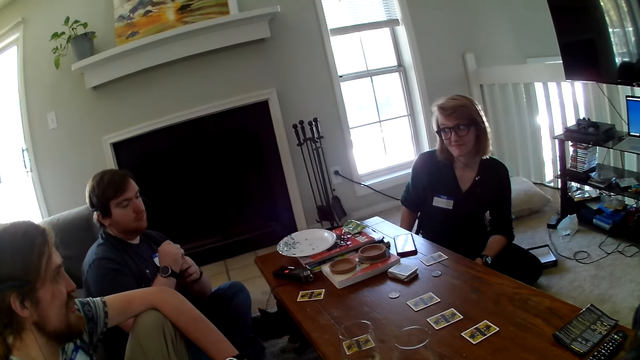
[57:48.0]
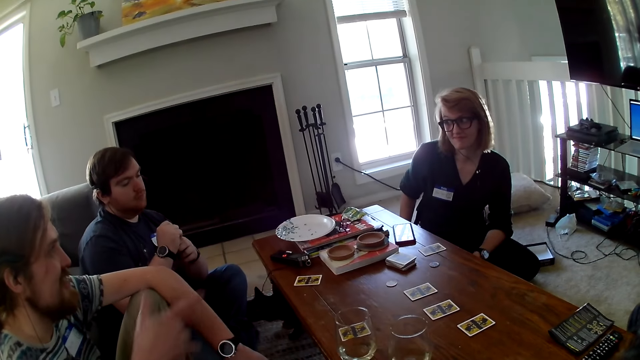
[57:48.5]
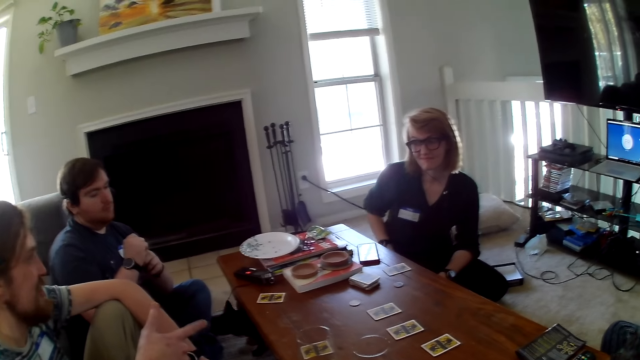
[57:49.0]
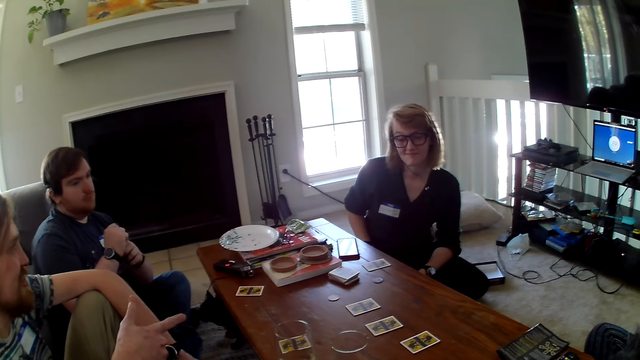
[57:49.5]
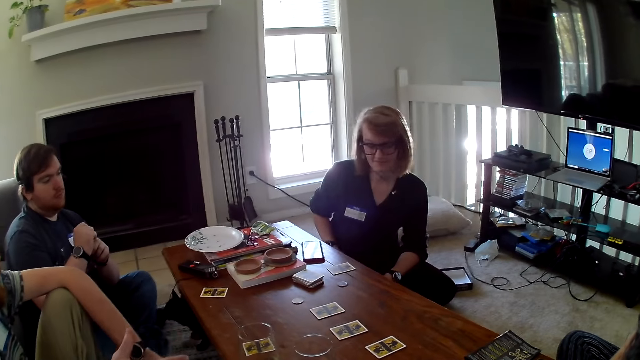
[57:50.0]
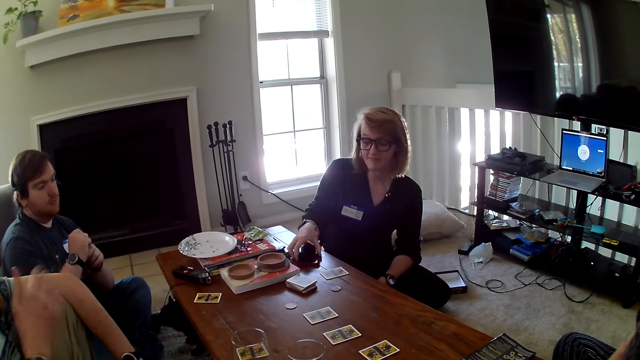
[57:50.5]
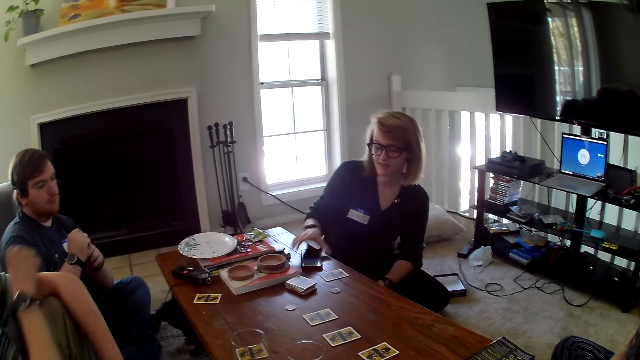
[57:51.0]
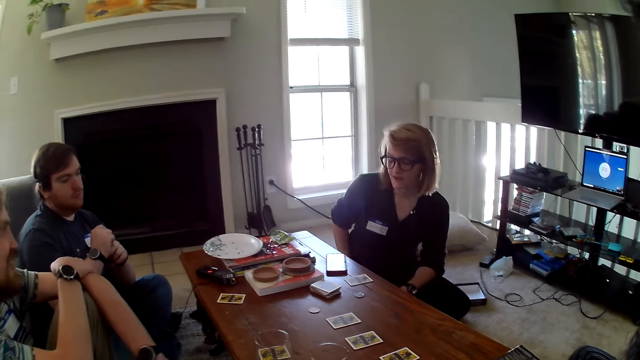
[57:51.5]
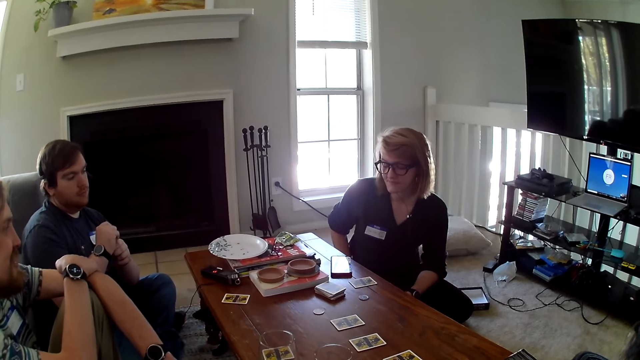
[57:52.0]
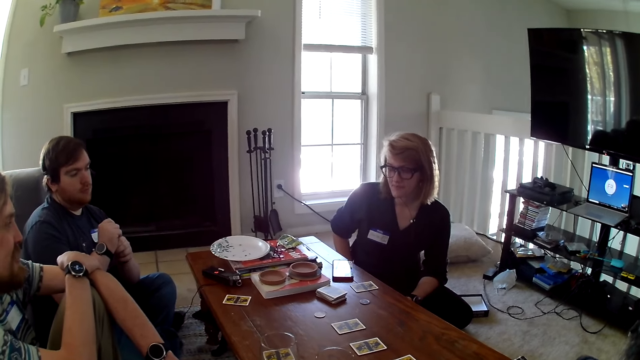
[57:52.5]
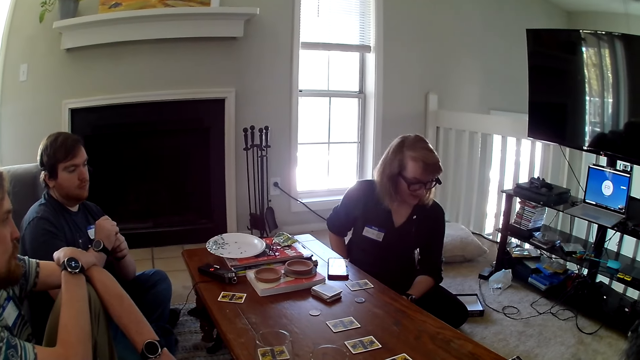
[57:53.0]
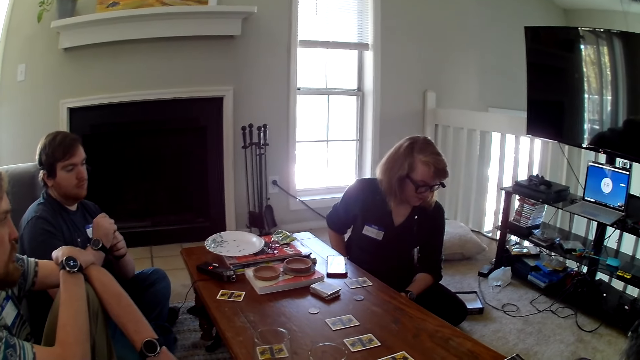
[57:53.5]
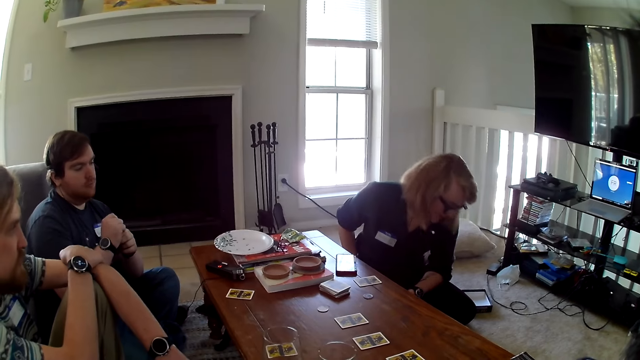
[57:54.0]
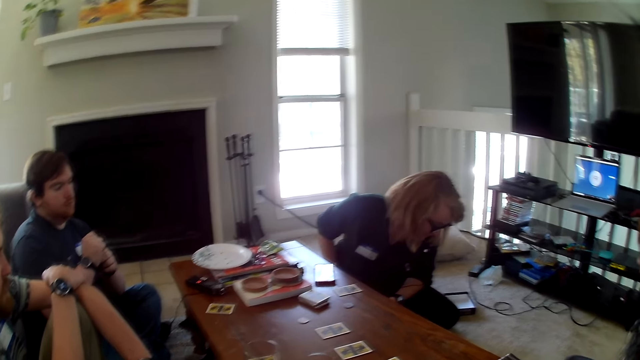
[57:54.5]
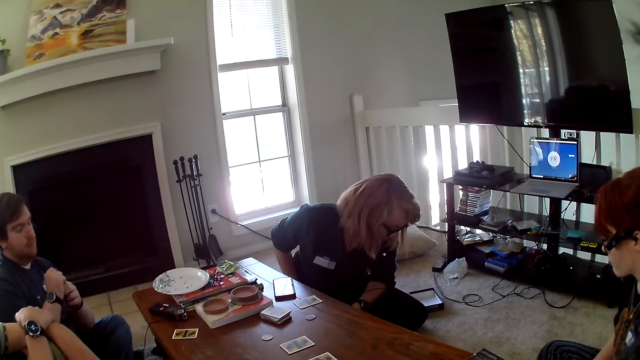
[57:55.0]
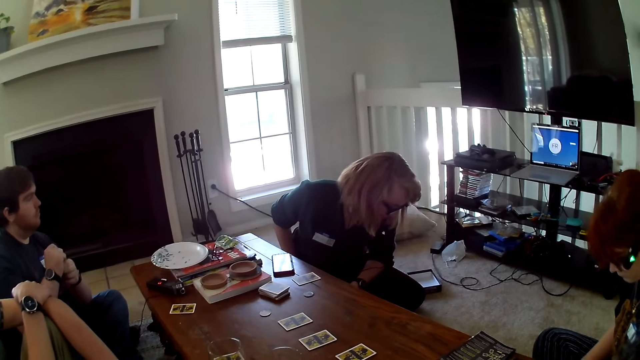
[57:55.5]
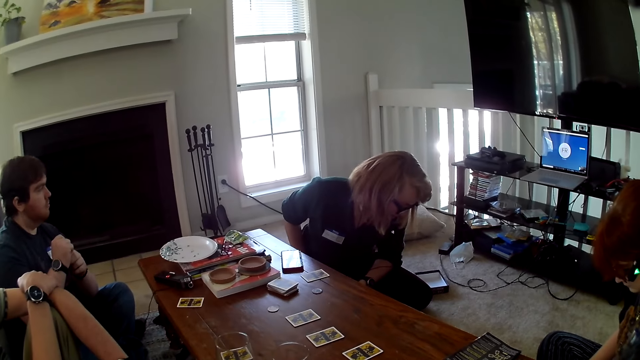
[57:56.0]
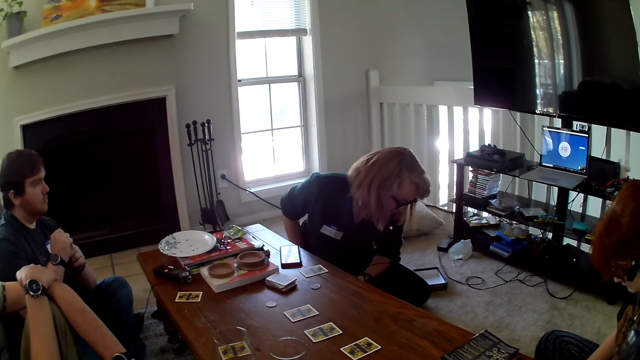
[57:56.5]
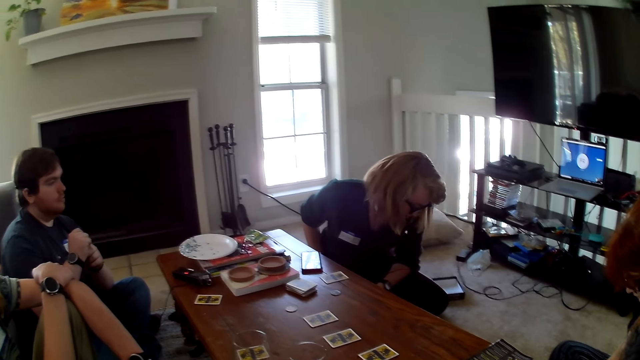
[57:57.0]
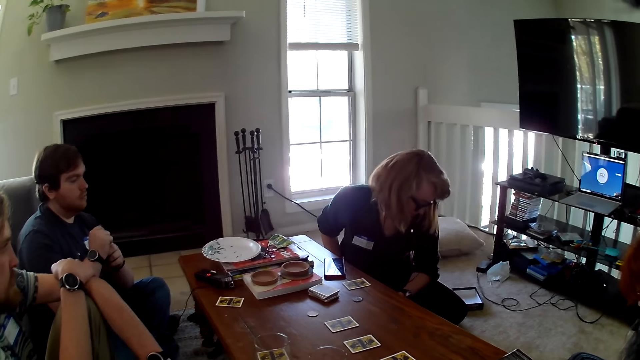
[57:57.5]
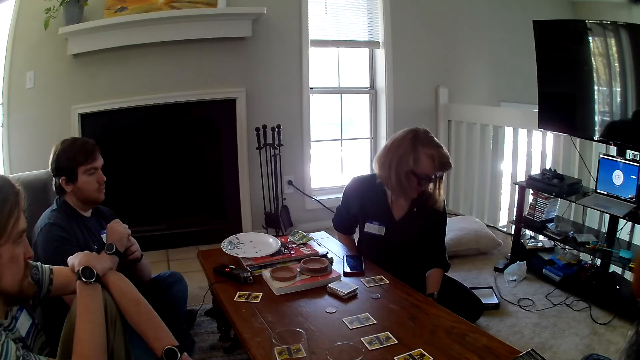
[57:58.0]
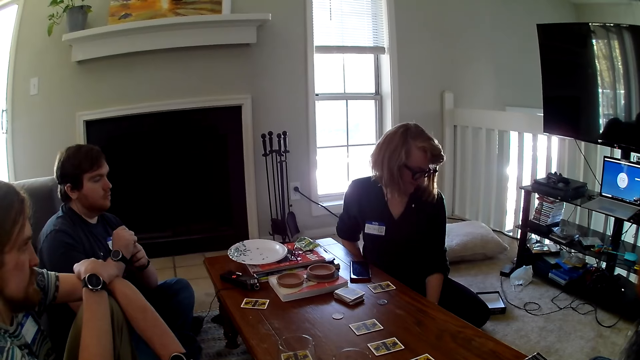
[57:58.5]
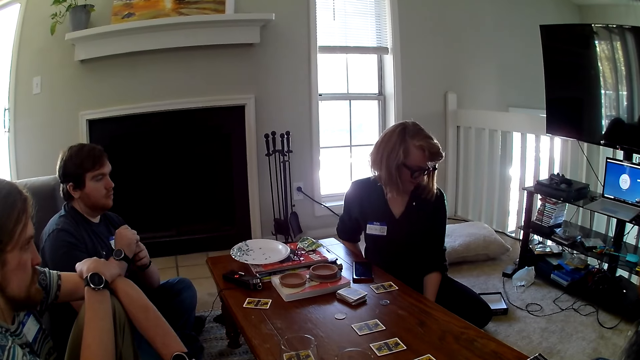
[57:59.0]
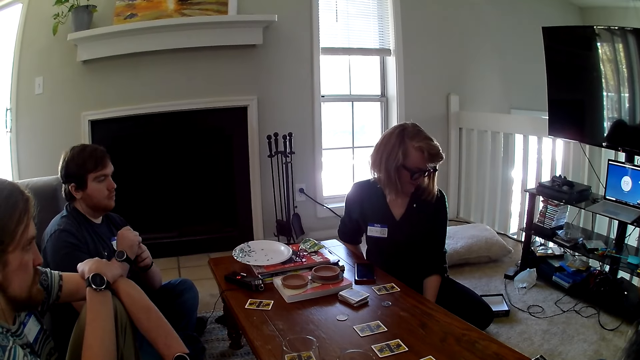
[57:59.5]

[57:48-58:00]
A person holds a phone.

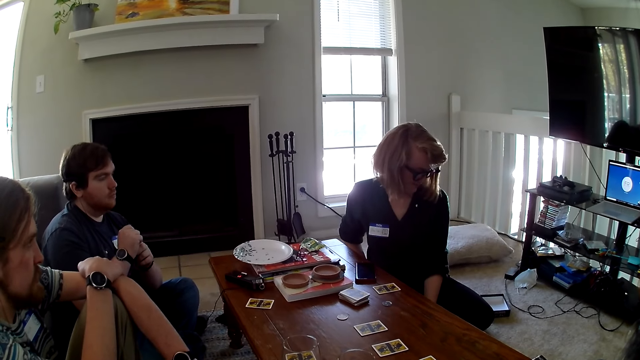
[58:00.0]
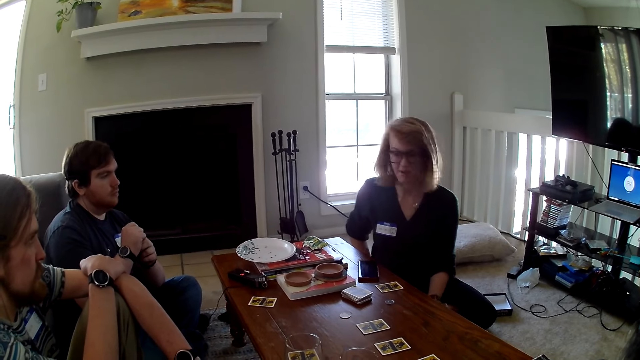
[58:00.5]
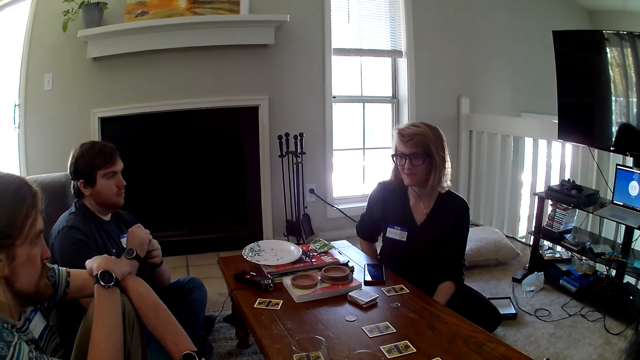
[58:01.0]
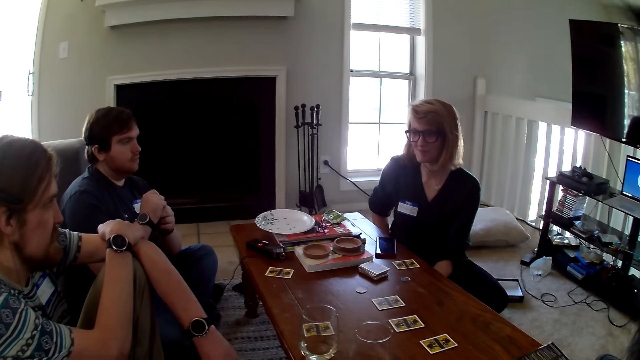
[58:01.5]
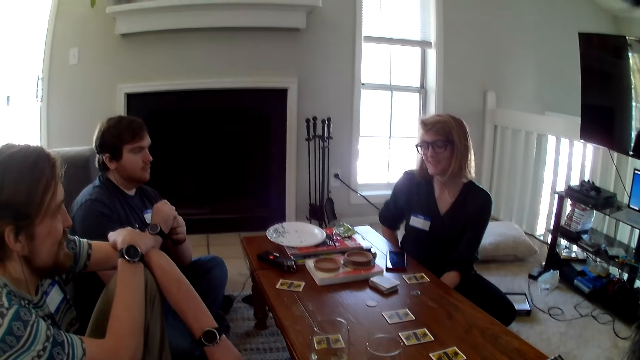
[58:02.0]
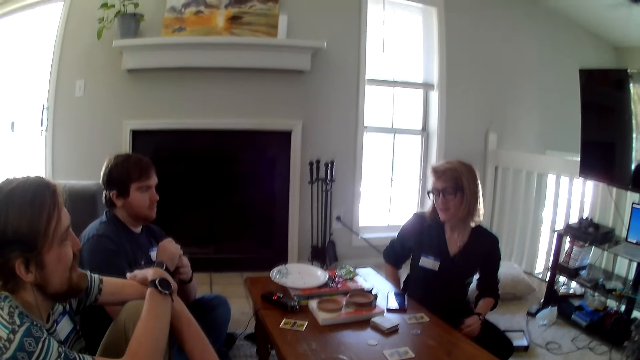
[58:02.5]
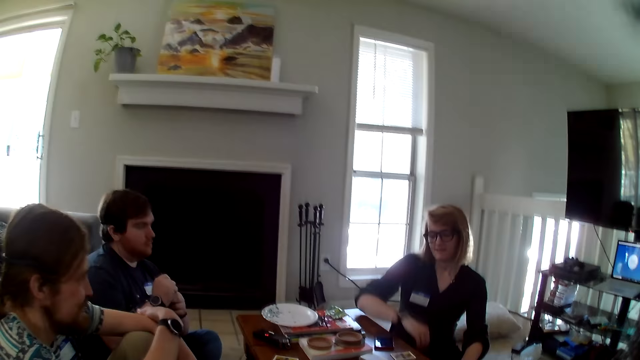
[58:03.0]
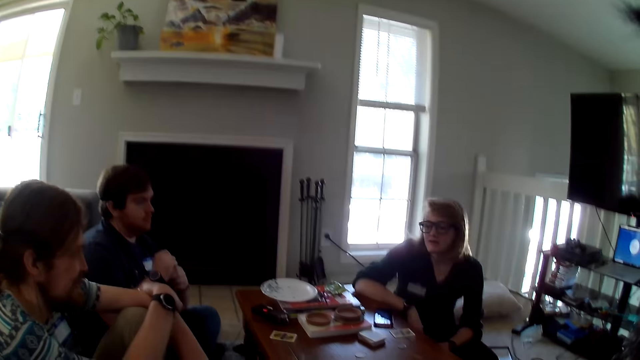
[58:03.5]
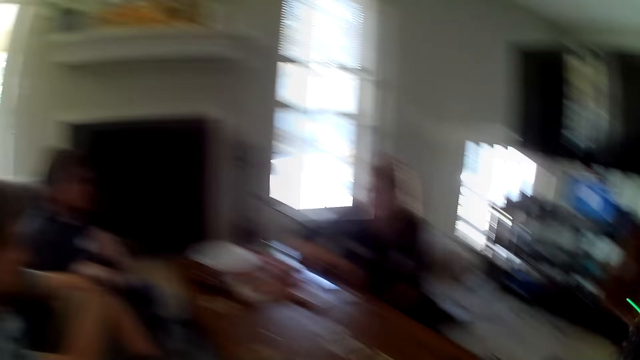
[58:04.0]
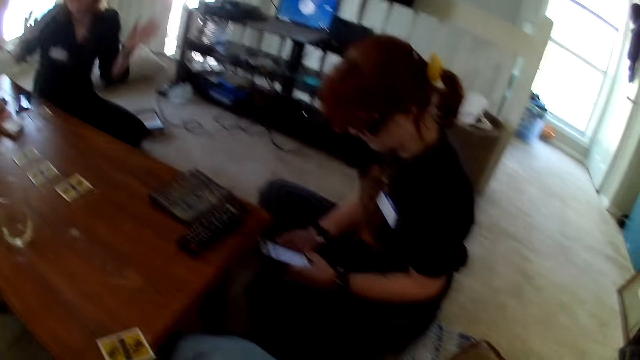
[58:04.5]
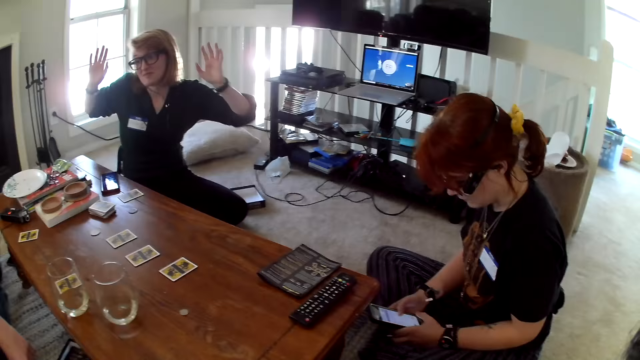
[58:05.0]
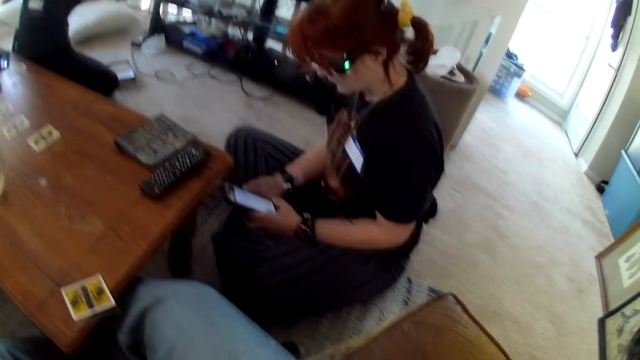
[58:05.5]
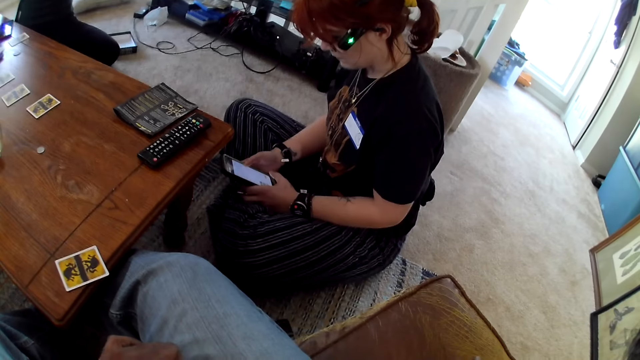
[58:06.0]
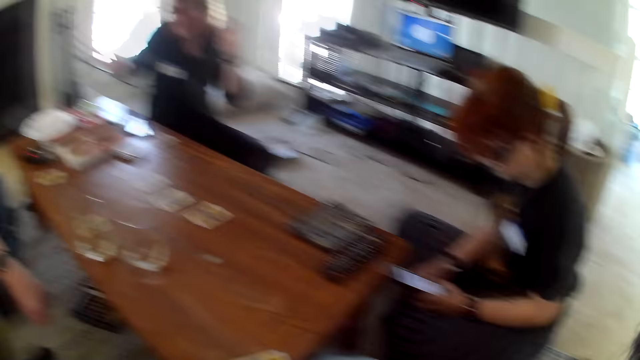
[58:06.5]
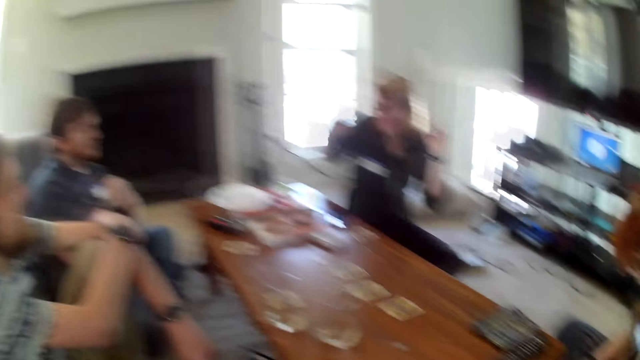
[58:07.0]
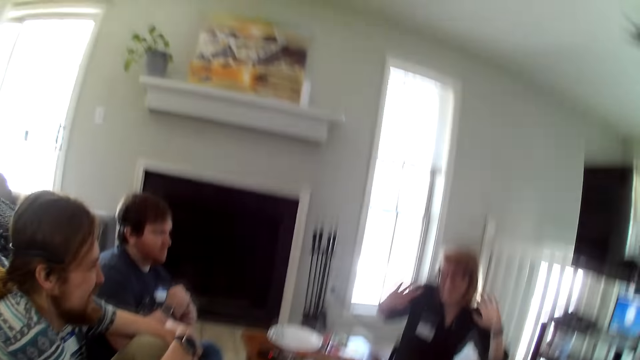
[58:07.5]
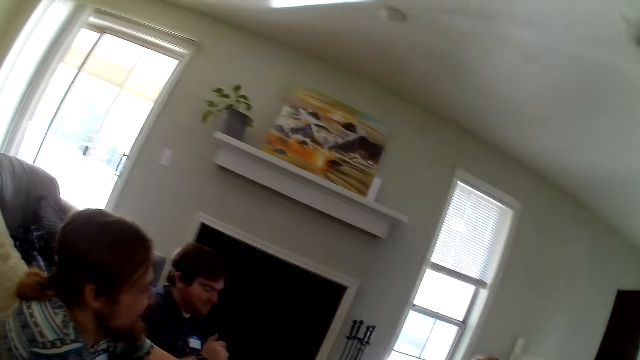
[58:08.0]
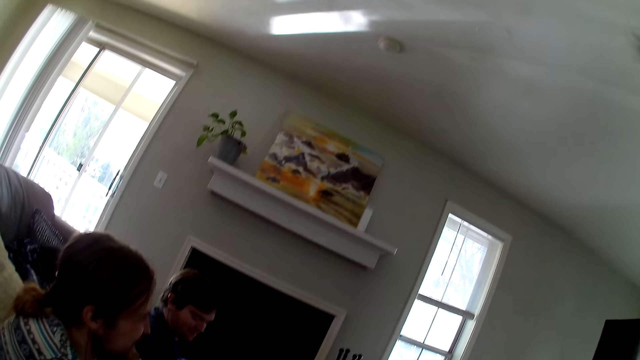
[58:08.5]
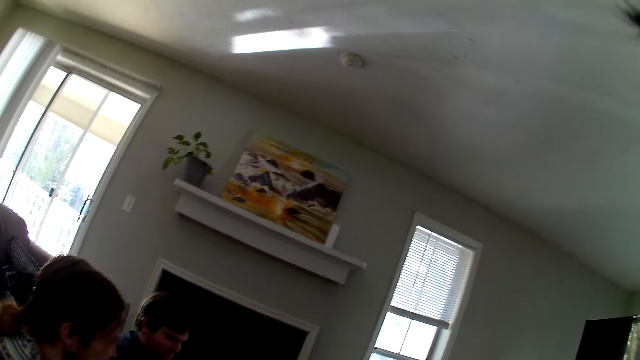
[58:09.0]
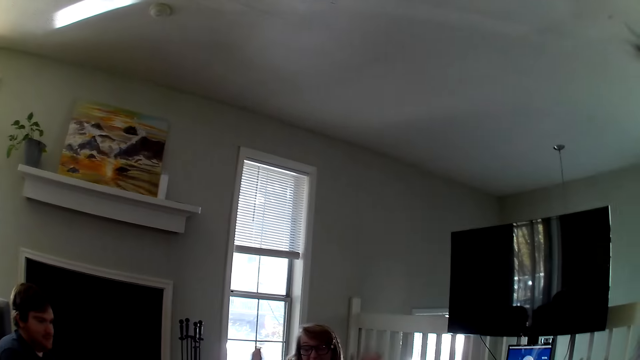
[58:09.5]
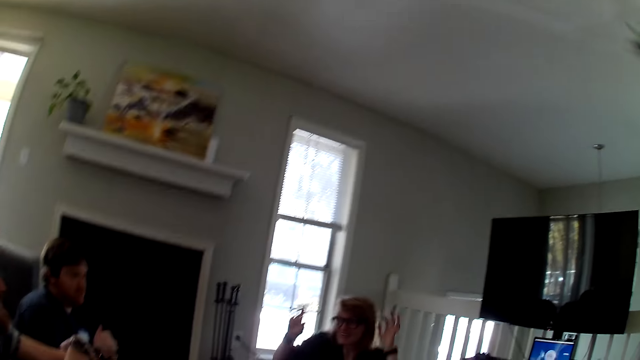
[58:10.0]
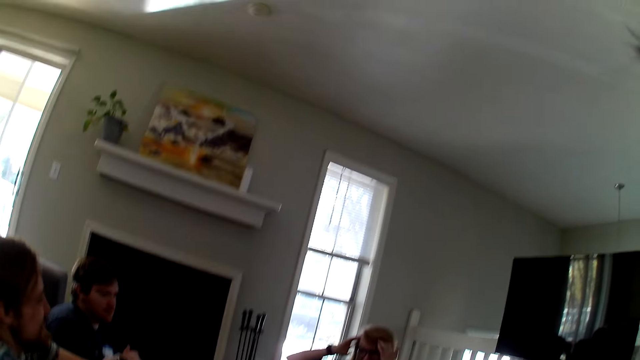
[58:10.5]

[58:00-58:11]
A person uses a phone.
